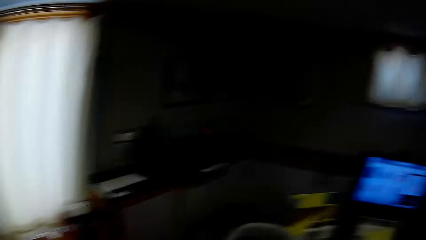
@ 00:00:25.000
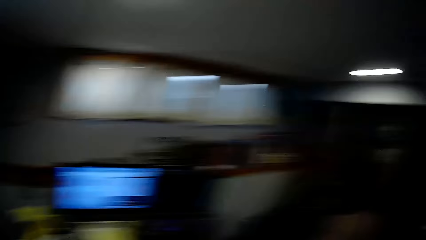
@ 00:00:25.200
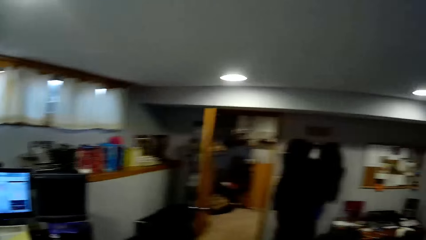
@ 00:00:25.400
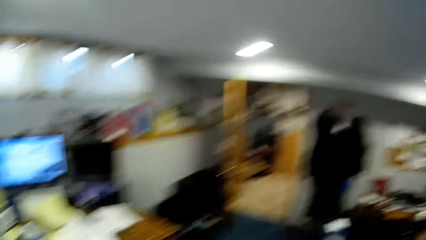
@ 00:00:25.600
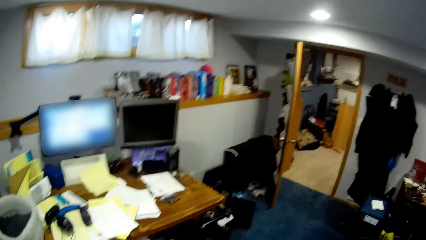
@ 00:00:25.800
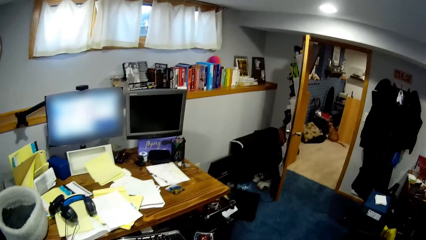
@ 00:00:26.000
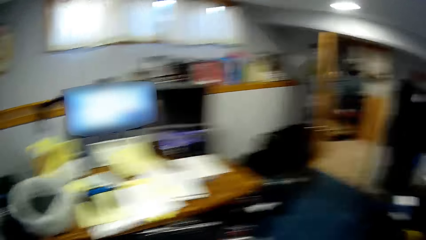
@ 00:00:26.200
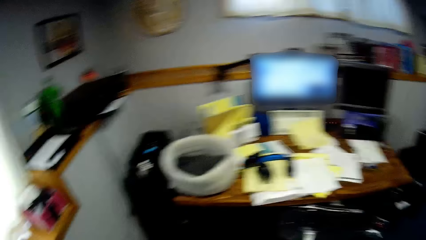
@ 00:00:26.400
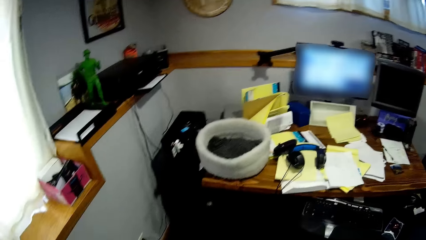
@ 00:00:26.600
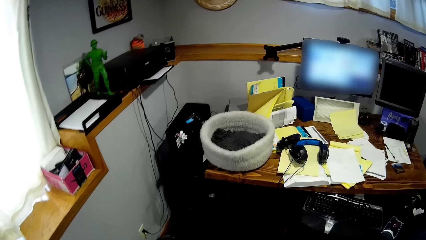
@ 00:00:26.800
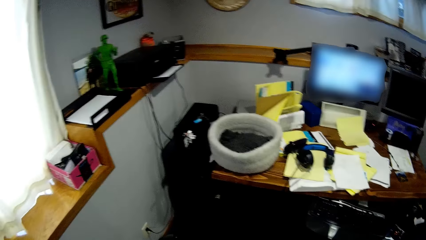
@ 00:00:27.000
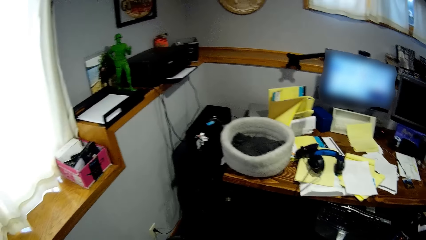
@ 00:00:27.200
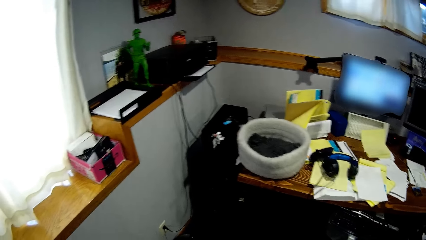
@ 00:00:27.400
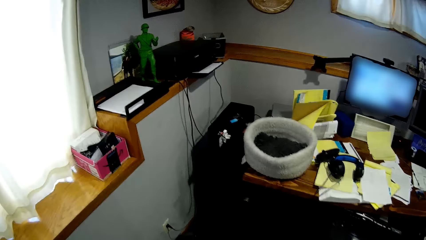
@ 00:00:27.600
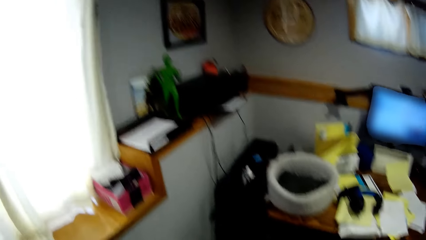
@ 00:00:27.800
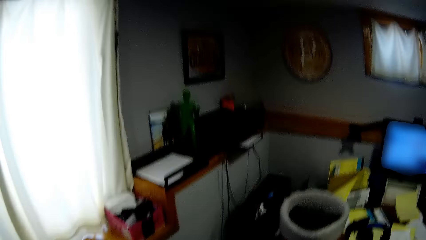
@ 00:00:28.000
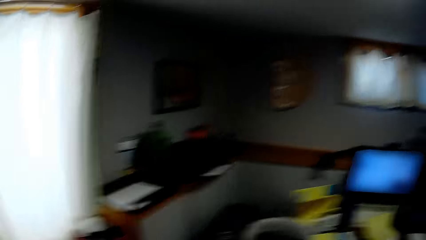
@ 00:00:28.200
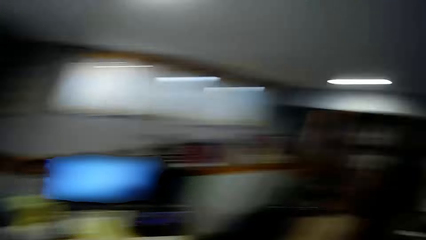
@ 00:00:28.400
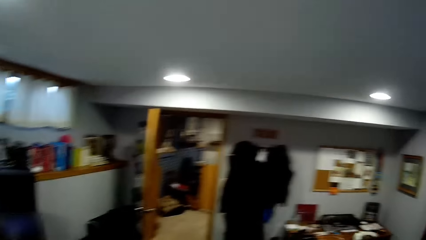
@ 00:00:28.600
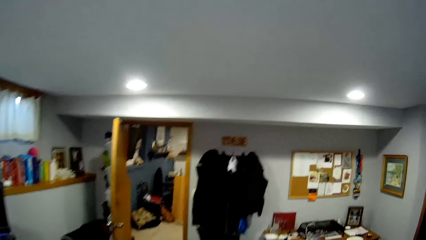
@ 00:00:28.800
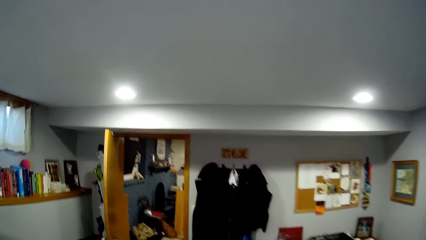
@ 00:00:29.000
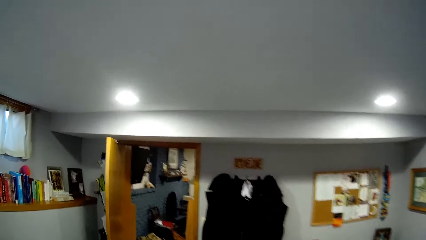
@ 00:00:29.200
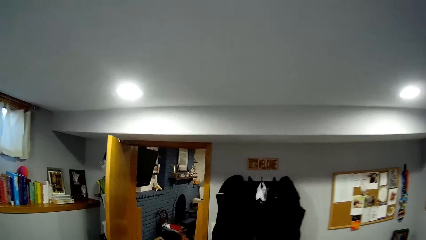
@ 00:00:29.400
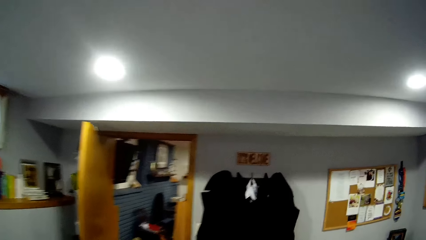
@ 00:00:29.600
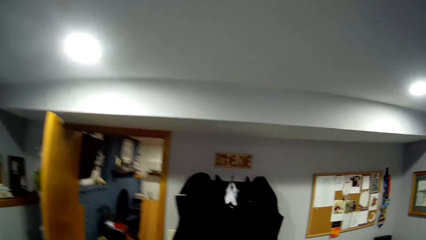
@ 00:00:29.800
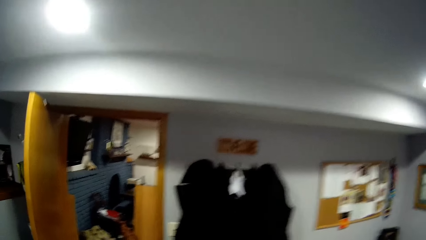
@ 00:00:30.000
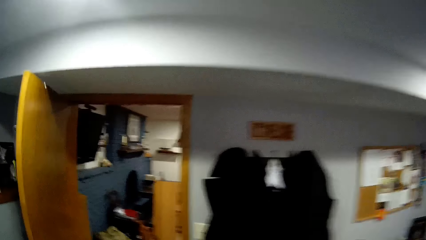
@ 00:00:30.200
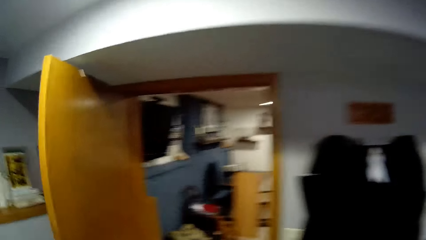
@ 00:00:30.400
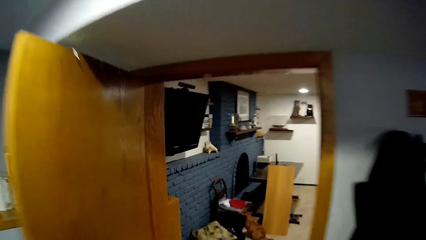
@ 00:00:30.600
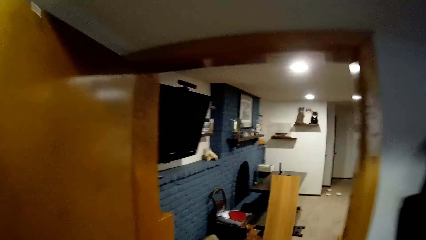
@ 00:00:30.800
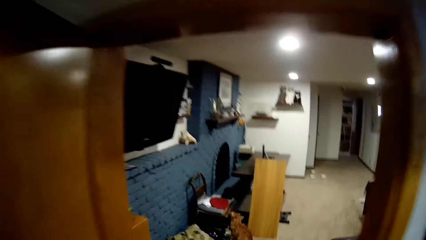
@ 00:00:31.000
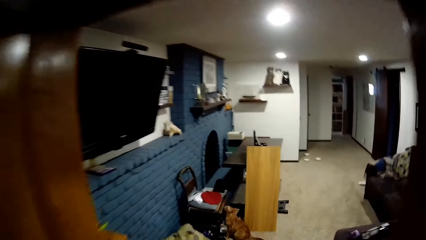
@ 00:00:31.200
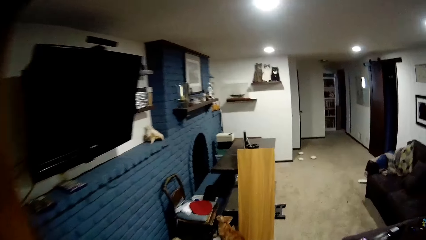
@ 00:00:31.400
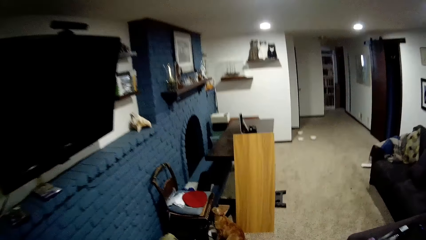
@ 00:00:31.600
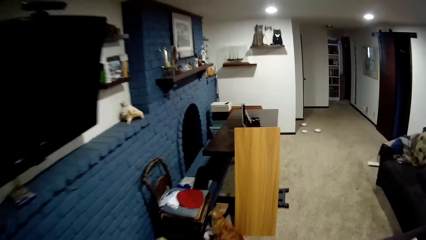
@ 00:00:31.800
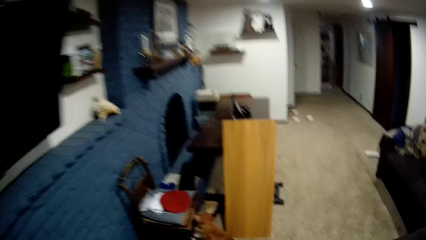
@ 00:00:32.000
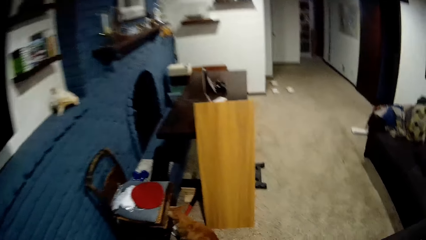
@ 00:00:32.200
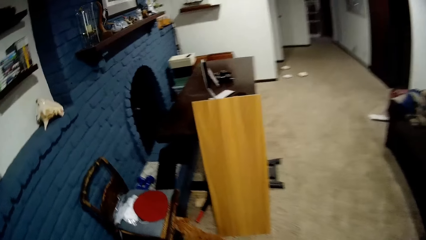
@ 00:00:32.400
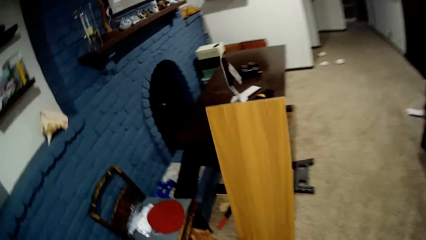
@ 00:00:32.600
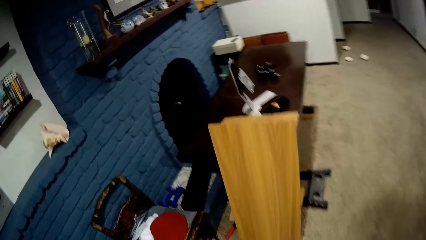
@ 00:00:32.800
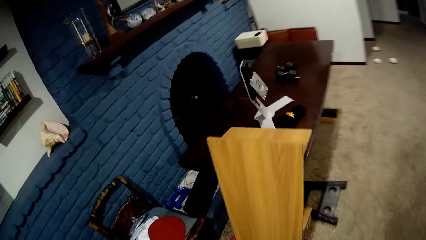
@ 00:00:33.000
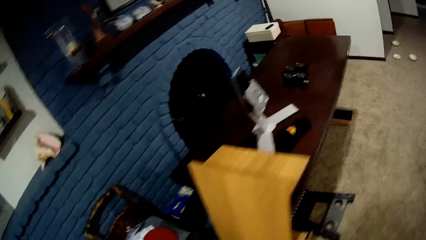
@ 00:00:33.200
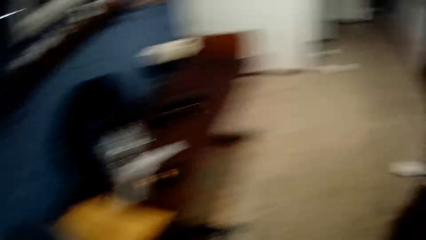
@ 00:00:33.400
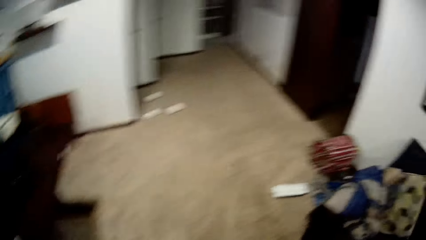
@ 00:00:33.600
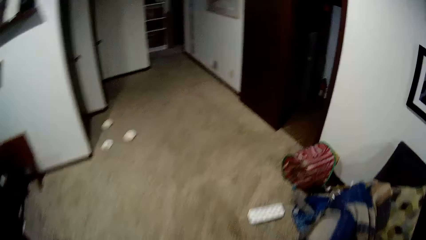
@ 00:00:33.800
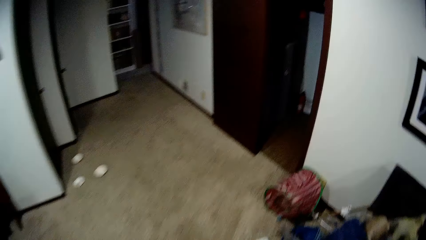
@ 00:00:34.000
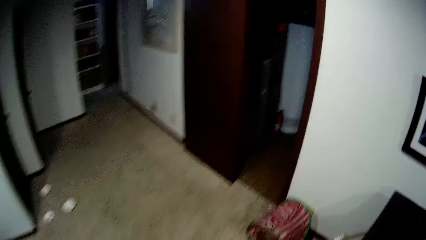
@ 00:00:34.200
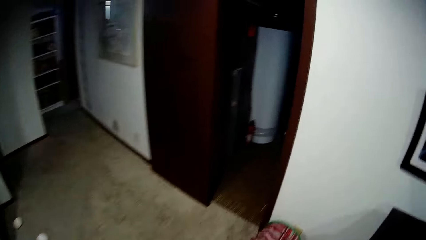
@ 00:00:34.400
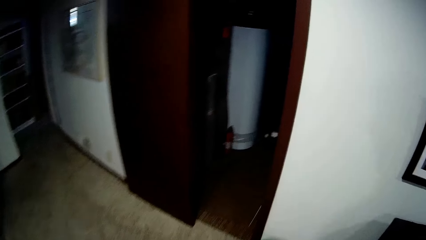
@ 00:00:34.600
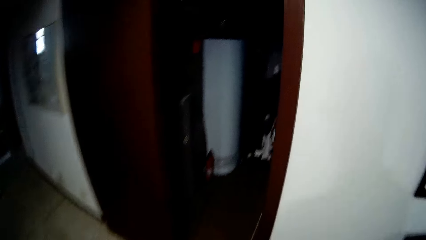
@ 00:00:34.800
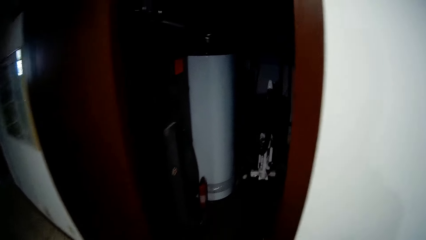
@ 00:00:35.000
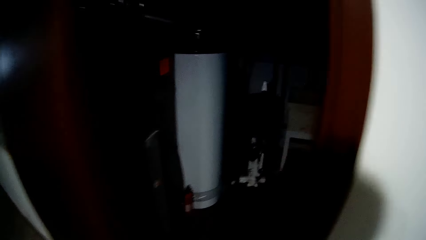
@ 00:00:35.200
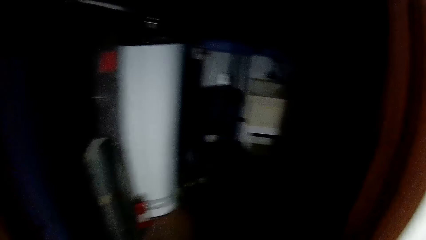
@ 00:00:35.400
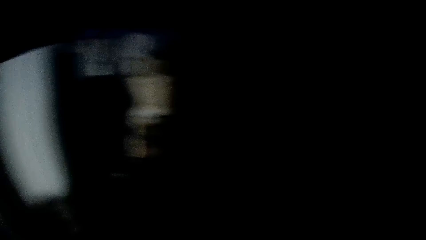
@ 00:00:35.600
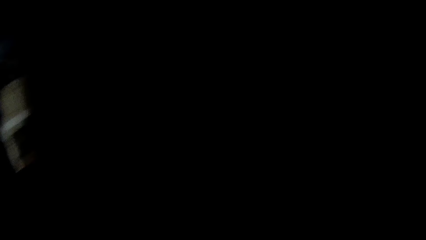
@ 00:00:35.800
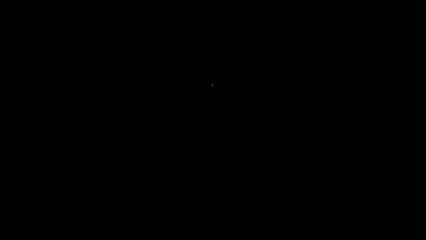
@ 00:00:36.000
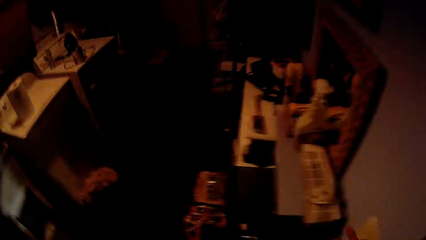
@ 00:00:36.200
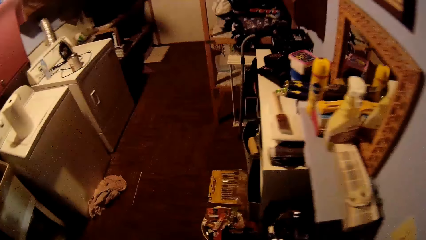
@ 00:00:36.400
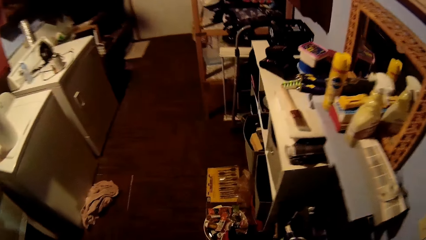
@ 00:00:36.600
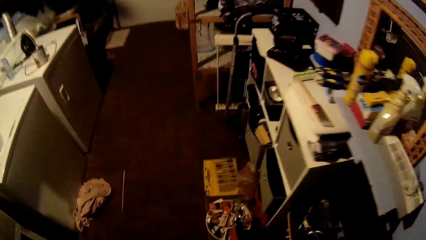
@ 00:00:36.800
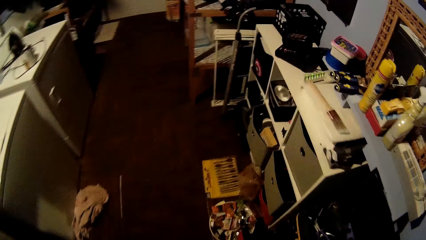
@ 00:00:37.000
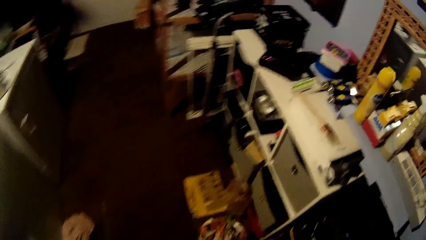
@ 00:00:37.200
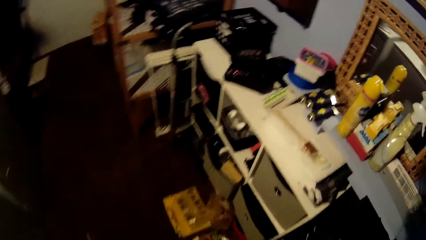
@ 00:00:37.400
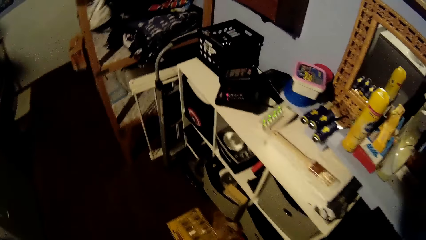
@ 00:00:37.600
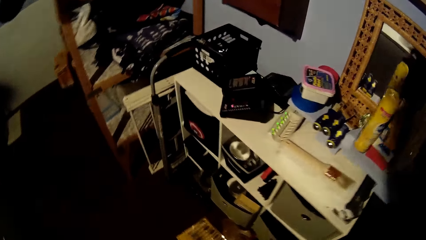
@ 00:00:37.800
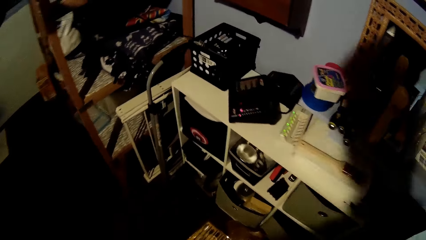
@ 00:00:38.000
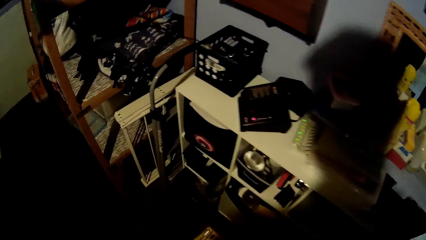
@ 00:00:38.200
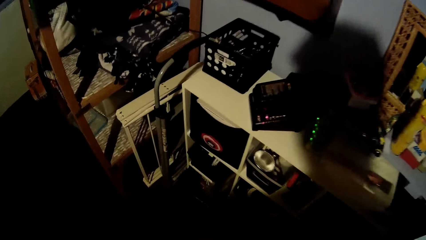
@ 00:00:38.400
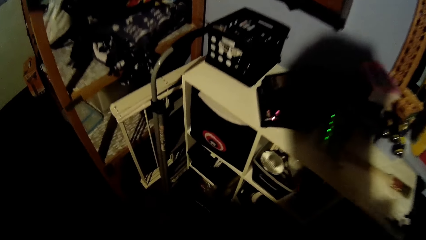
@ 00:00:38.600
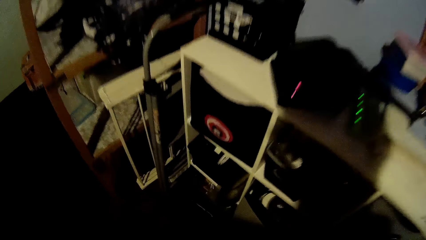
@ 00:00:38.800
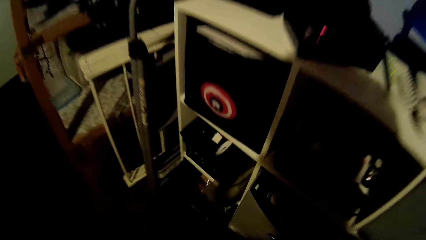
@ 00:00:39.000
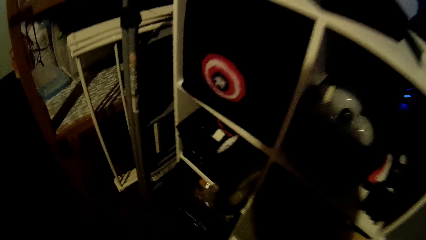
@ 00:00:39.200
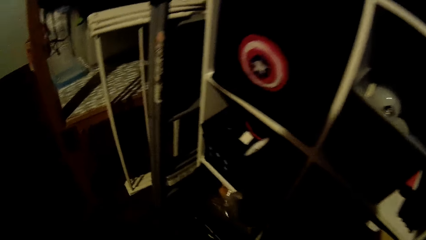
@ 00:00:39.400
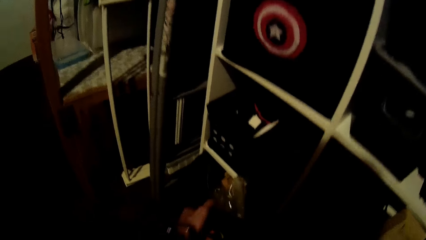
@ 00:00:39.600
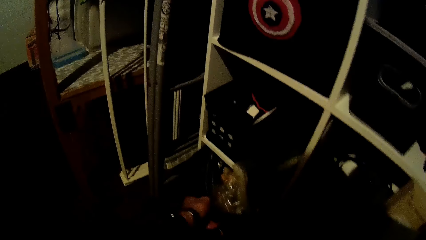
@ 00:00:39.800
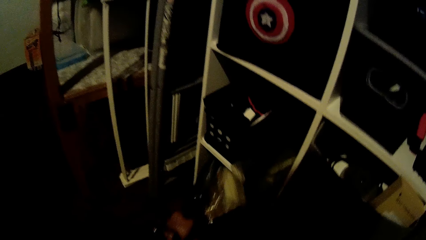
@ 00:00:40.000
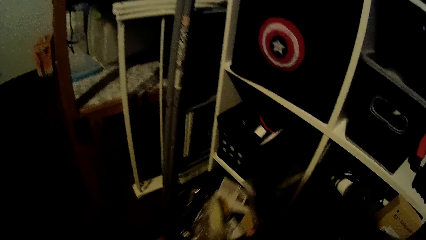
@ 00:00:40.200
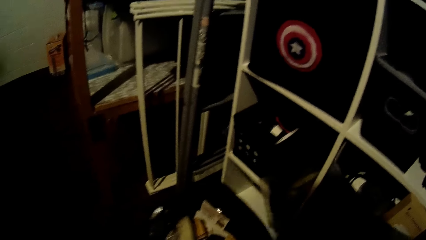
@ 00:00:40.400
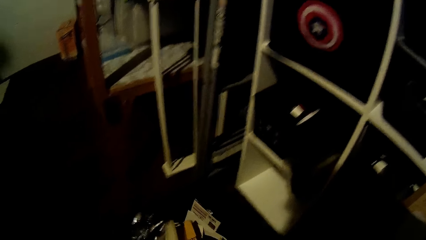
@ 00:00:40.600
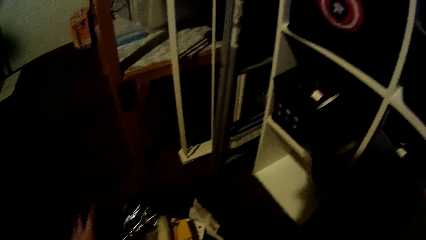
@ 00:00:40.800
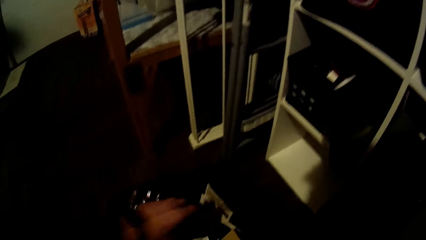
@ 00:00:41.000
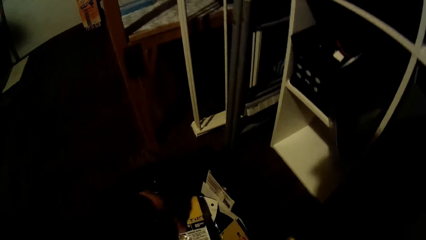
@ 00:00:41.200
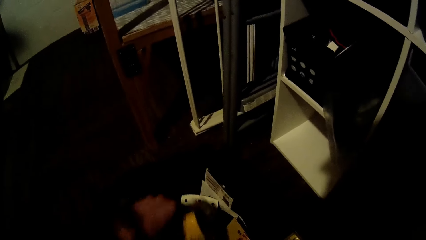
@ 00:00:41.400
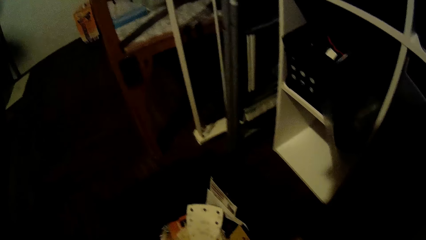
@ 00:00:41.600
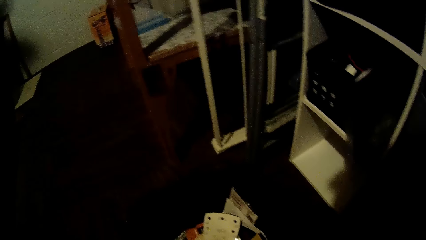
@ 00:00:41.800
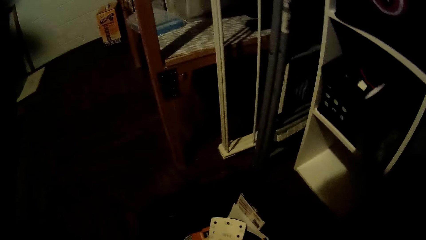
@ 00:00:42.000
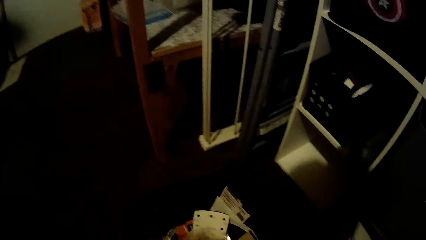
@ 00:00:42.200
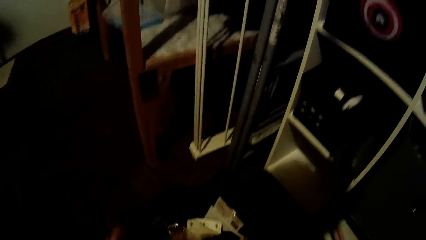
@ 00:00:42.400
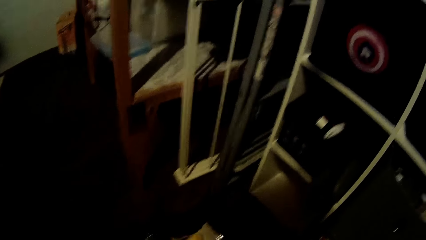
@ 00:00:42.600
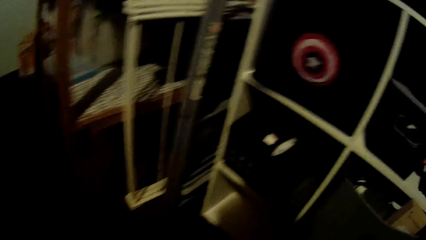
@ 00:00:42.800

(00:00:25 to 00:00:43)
The camera wearer walks around the house. They bend in a room. They take out a container or storage box from a shelf with the left hand. They move a book in the storage box. They search the container.
